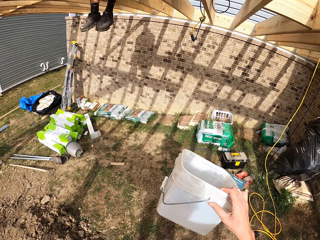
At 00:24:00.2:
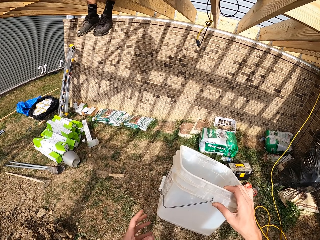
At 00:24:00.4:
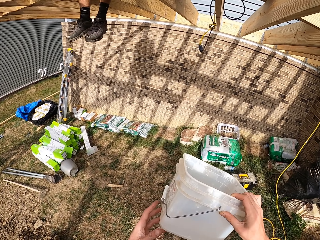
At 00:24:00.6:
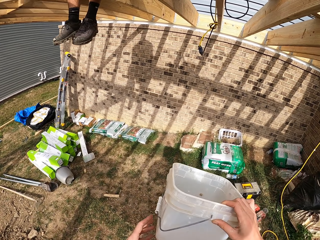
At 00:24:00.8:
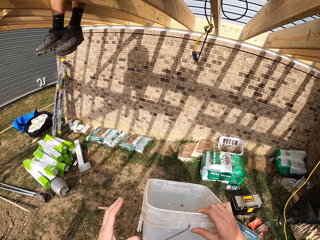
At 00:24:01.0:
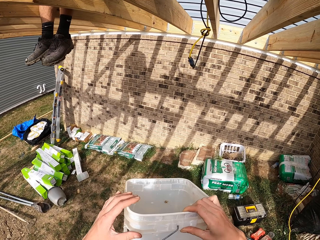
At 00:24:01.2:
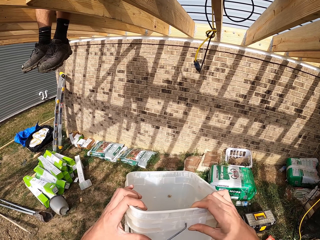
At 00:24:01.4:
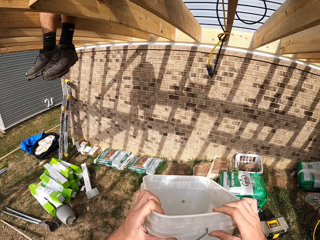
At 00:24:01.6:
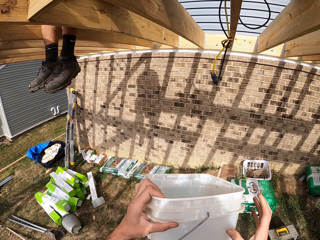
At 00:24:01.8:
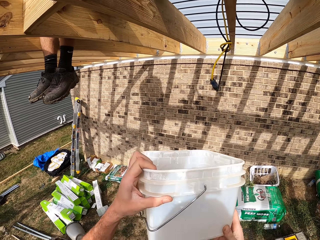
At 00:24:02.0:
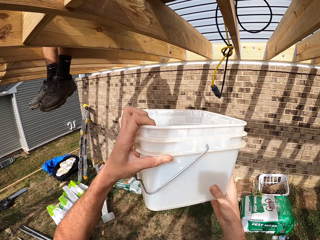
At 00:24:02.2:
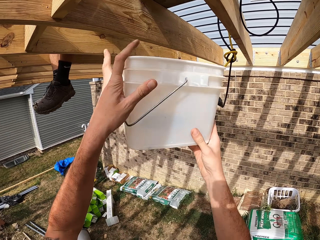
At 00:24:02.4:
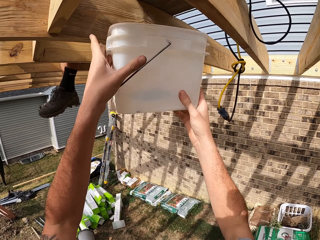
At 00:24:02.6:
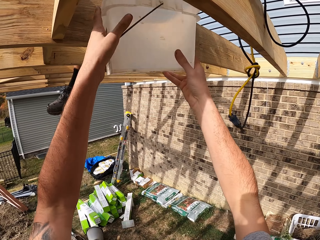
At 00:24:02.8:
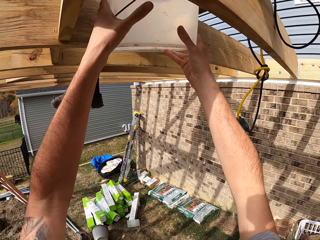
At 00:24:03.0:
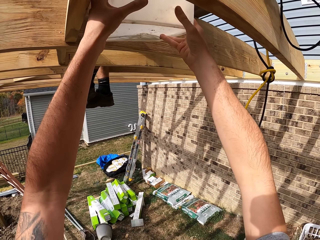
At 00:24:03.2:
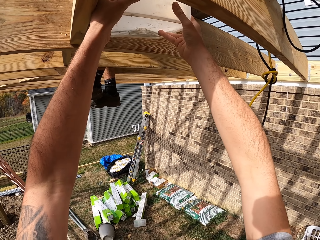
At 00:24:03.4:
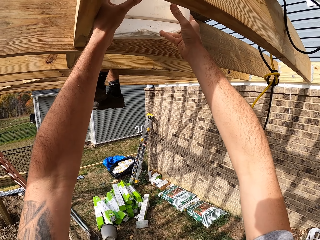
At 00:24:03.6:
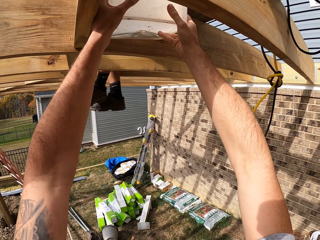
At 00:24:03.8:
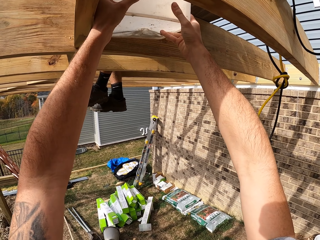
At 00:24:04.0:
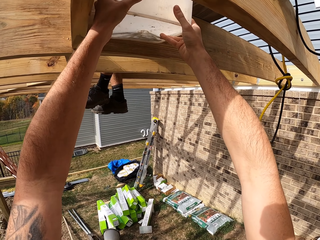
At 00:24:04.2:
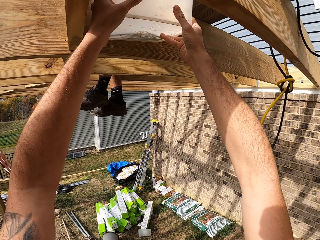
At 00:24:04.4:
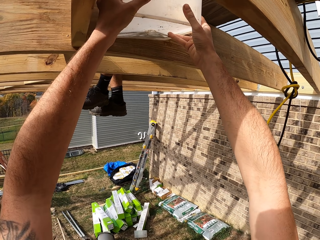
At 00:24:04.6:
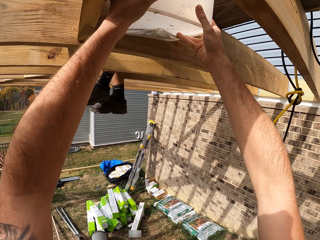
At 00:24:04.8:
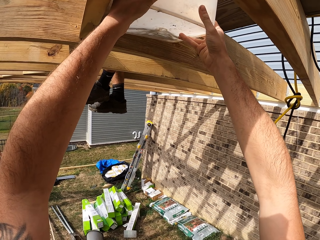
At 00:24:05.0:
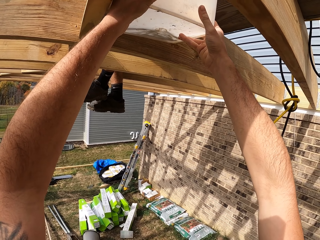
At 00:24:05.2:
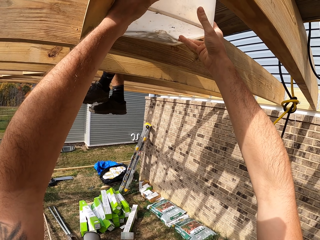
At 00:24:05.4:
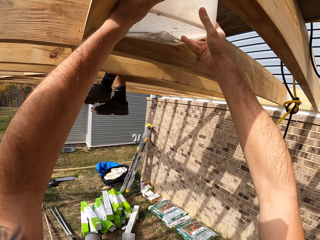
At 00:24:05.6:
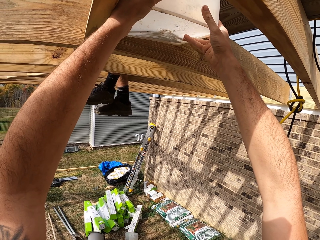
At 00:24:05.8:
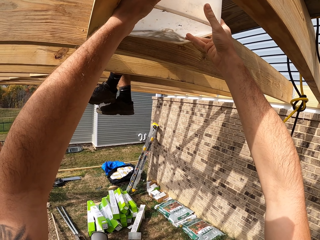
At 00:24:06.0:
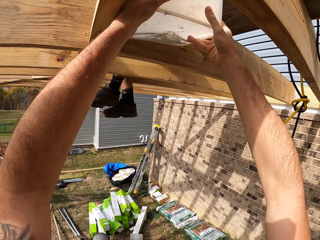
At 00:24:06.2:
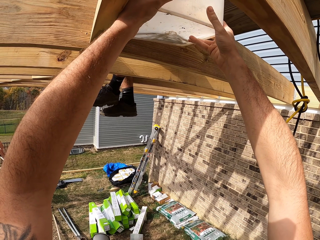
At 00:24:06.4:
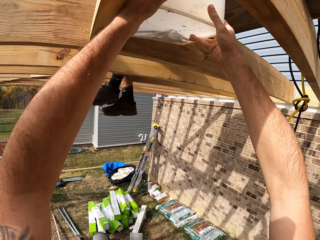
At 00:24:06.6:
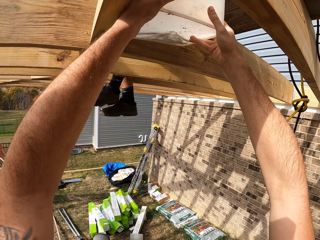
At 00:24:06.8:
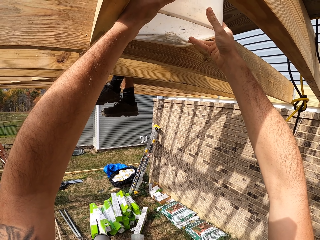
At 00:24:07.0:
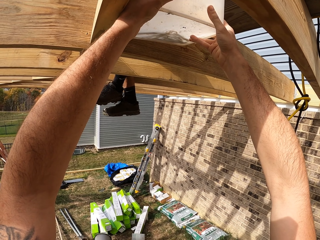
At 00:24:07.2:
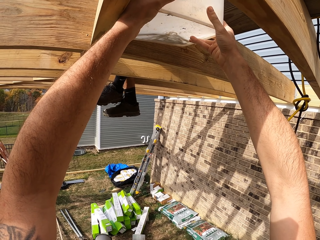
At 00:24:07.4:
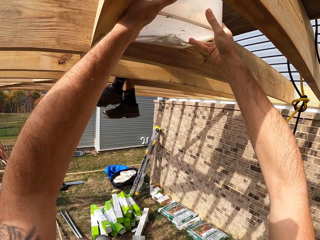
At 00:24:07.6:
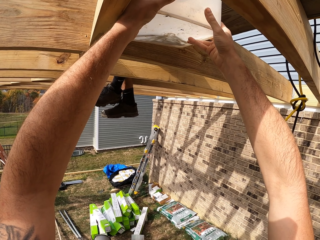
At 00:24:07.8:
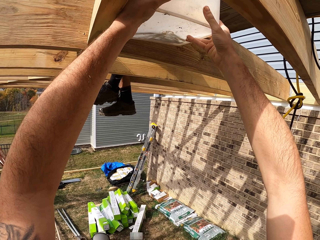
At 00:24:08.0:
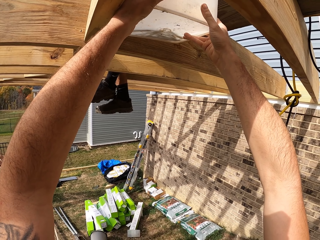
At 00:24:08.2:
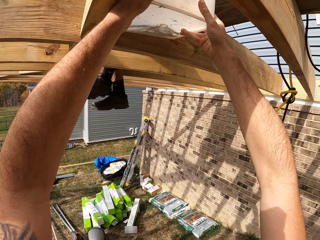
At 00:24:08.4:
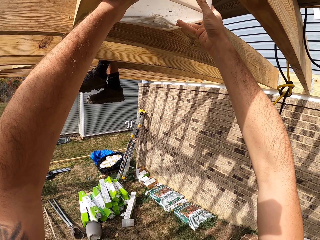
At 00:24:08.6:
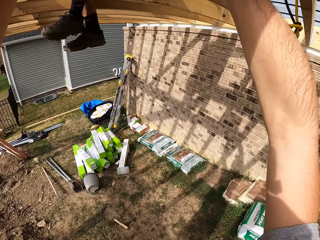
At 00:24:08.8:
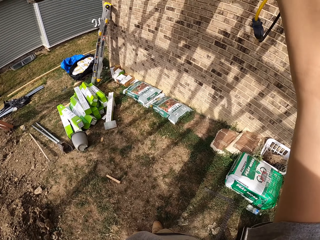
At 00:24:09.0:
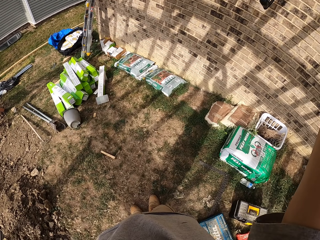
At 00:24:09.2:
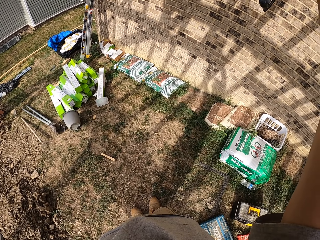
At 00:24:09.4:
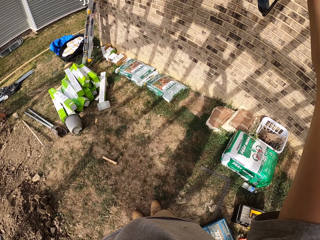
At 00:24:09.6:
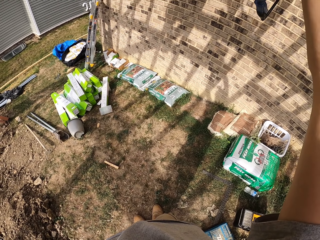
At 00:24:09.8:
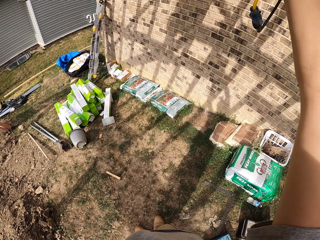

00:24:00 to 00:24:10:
The camera wearer gives the nail bucket to a man.

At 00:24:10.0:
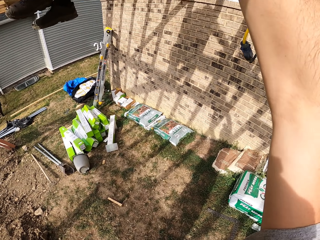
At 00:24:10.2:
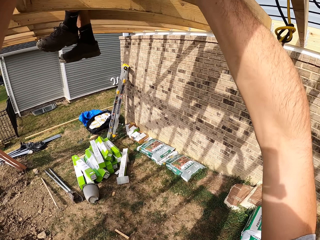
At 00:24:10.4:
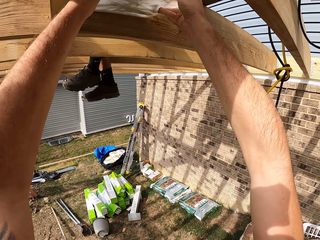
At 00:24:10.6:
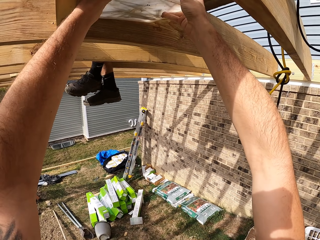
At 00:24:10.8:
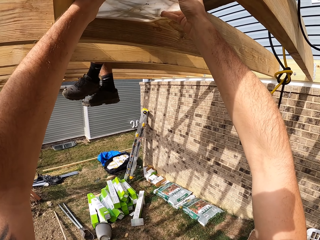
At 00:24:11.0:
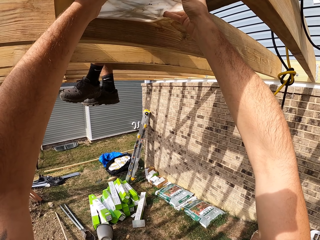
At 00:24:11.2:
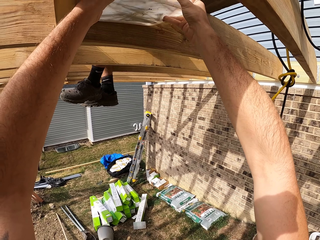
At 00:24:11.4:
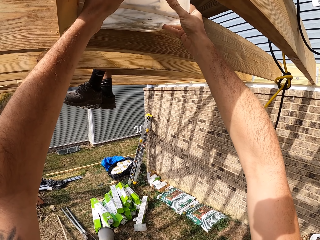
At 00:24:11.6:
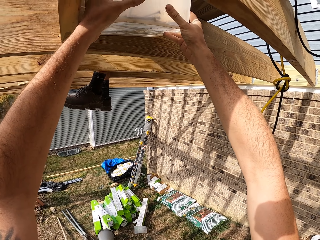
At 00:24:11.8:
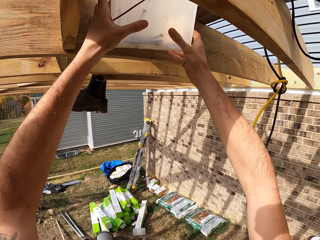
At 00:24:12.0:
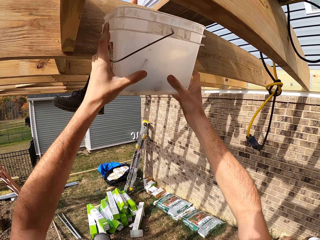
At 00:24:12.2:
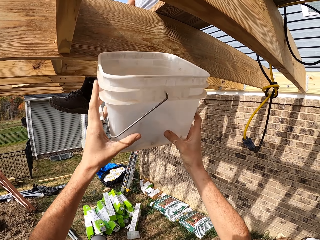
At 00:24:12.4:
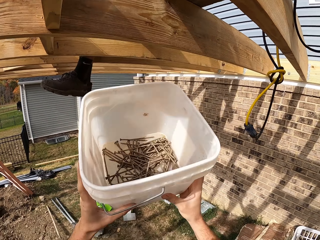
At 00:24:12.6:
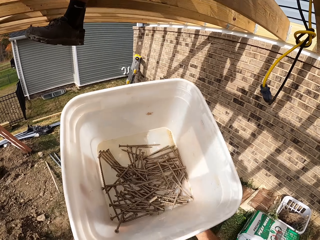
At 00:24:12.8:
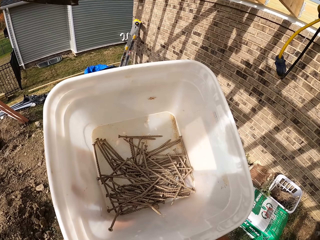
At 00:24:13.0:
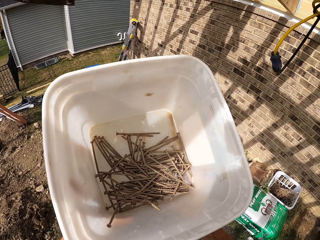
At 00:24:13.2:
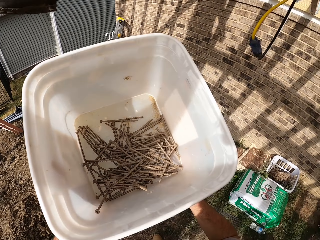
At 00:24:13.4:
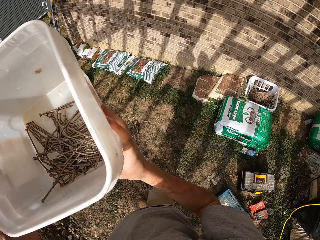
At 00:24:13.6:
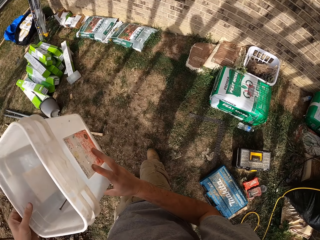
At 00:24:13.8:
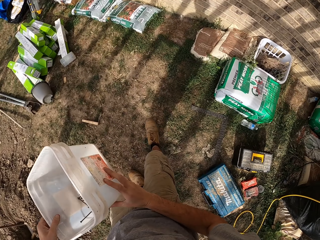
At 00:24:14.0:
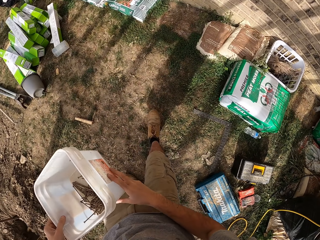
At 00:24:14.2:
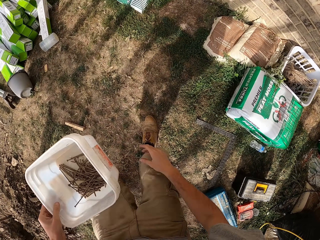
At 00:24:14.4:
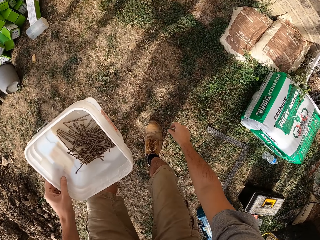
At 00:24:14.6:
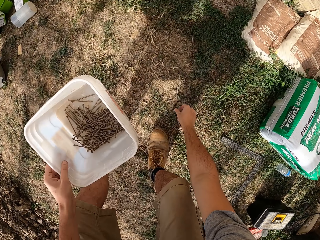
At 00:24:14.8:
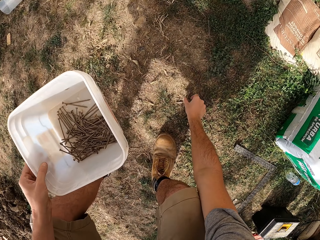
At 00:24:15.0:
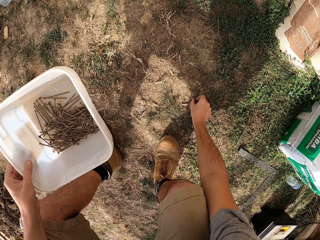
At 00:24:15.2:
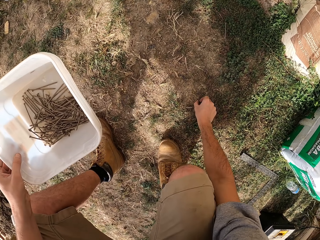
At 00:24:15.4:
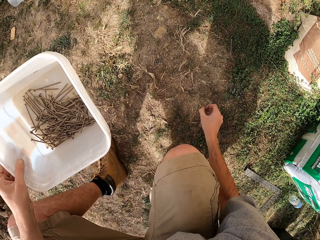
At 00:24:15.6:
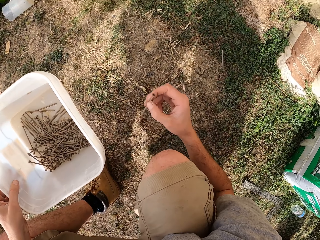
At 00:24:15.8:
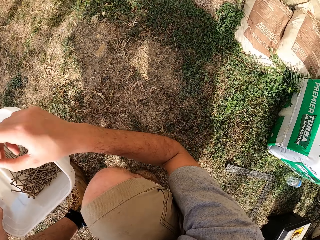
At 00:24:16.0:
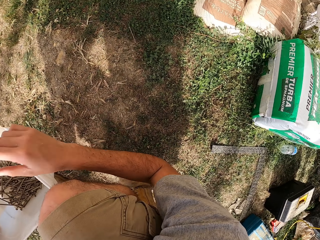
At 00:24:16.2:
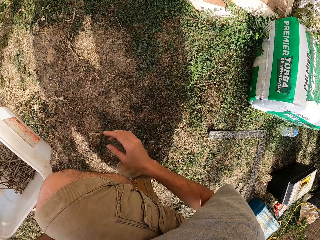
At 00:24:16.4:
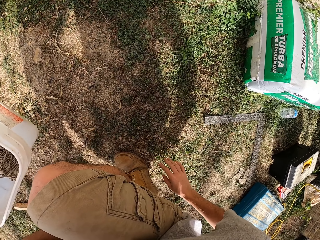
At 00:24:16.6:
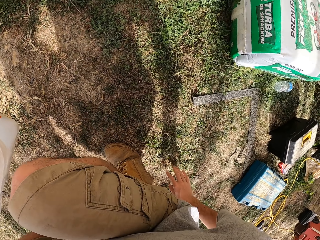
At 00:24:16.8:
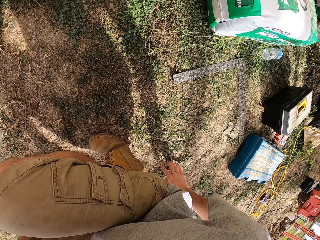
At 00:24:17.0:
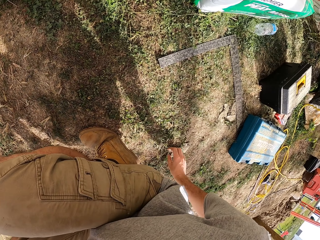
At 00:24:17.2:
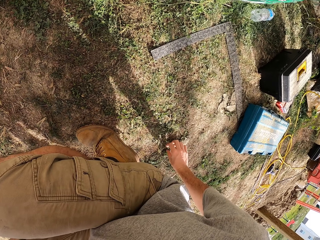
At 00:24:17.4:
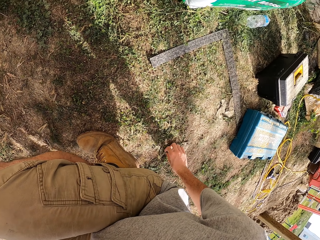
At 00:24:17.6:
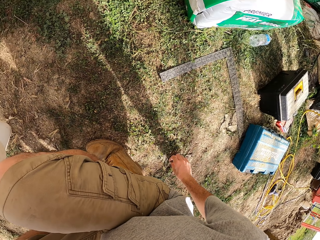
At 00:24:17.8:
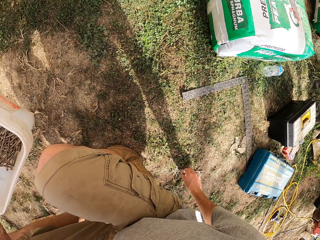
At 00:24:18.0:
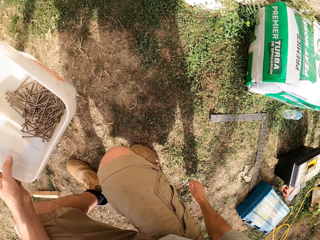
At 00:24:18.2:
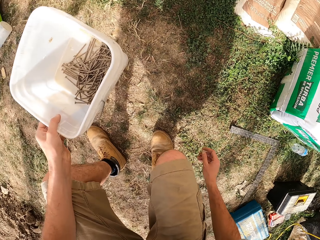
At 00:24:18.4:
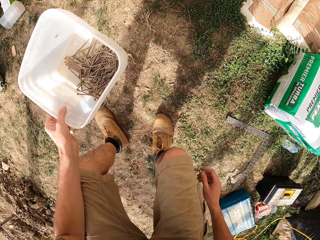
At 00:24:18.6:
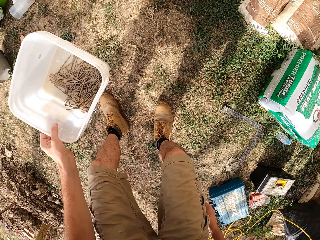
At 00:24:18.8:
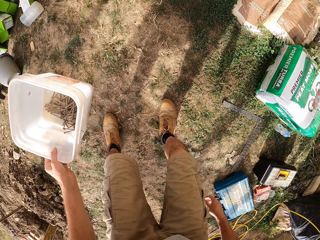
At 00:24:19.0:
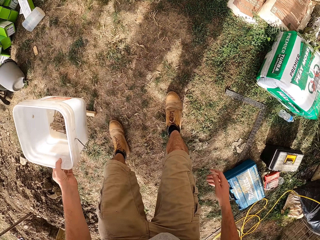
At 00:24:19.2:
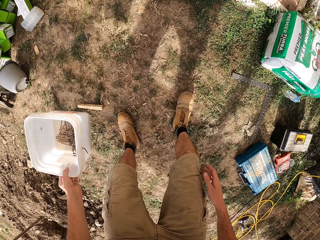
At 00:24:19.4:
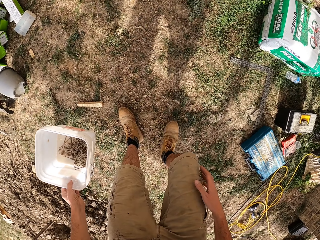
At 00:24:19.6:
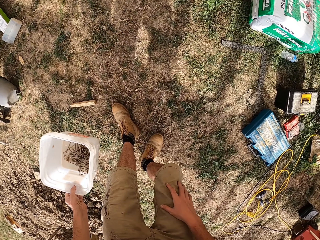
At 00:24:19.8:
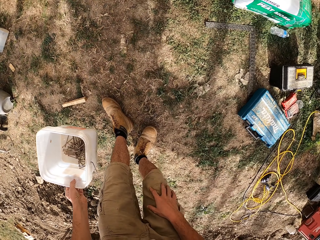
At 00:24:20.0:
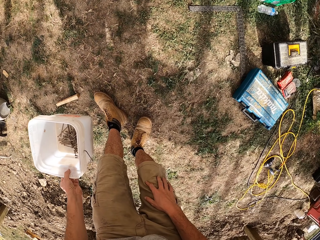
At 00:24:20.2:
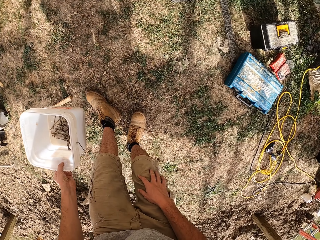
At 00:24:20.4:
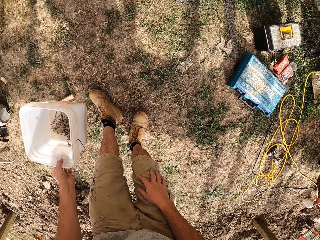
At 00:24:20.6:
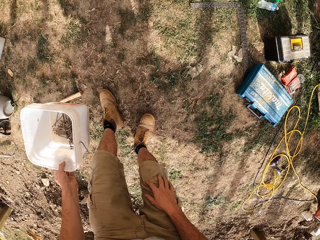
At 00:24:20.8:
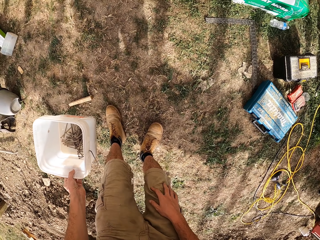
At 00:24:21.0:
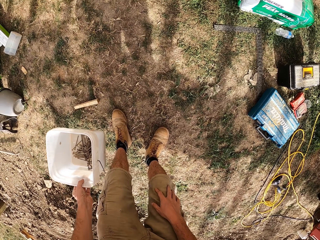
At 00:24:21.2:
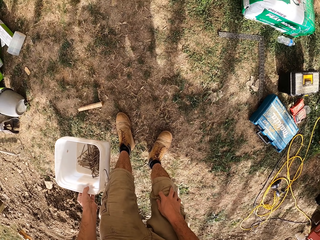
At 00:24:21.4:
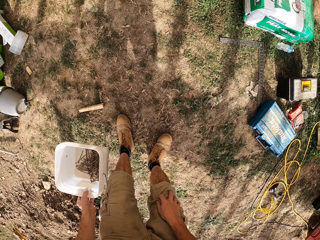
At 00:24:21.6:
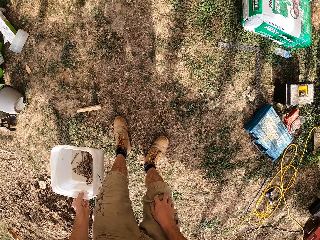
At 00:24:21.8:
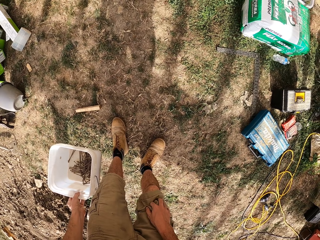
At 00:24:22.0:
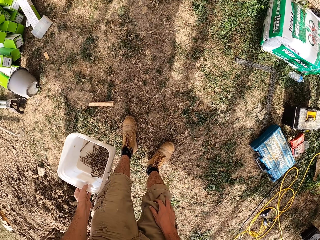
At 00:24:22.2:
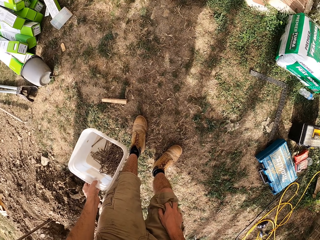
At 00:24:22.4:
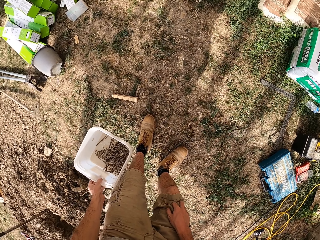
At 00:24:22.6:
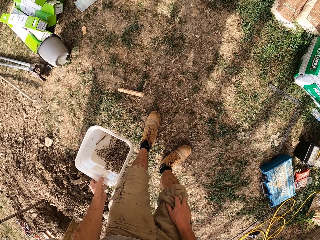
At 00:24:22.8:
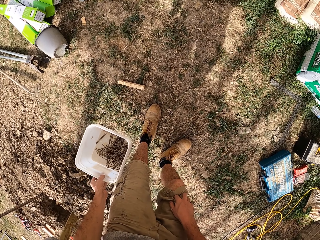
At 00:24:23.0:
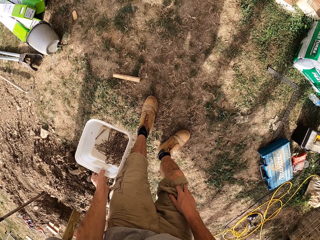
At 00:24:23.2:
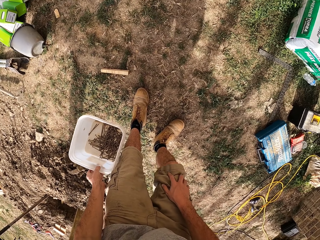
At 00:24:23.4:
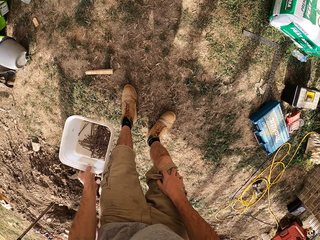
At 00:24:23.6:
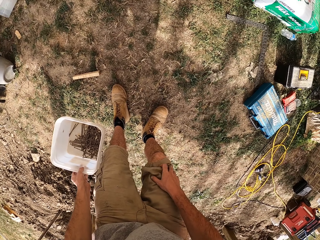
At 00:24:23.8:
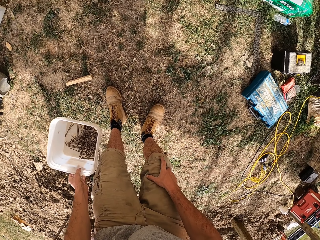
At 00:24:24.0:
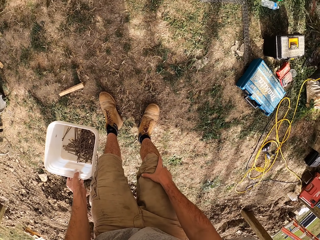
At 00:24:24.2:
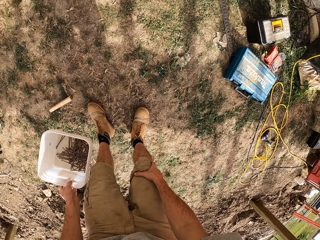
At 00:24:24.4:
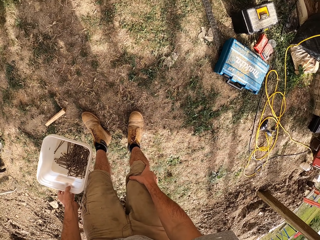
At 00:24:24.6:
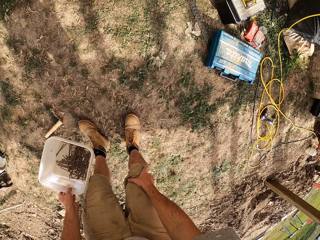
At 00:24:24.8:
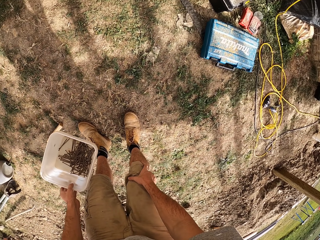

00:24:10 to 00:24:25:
The camera wearer looks at the nail bucket. He picks a nail from the ground and drops the nail in the bucket. He walks back. He looks on the ground. He scratches his knee.
